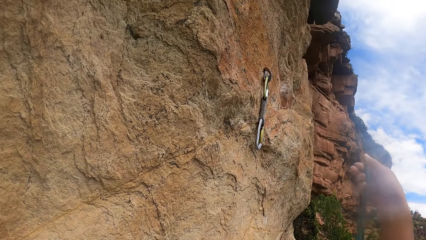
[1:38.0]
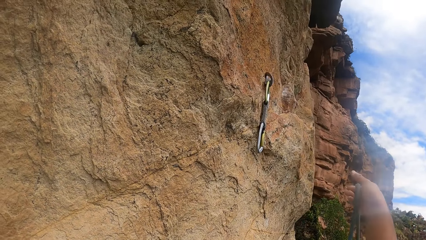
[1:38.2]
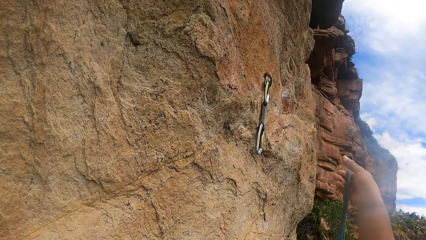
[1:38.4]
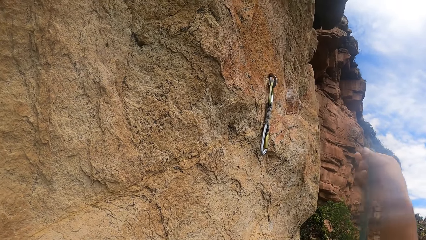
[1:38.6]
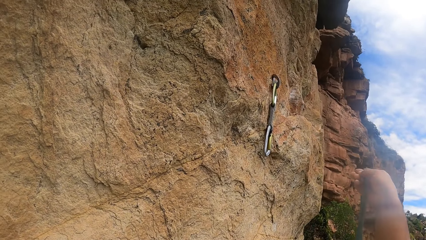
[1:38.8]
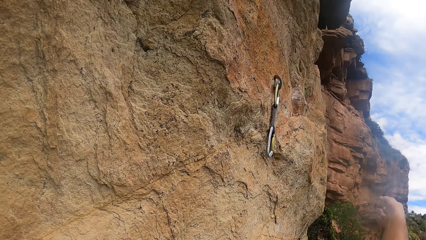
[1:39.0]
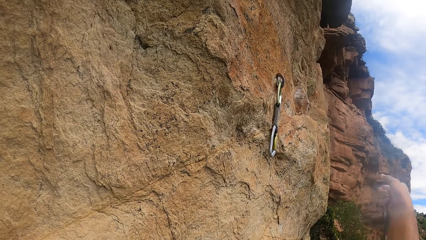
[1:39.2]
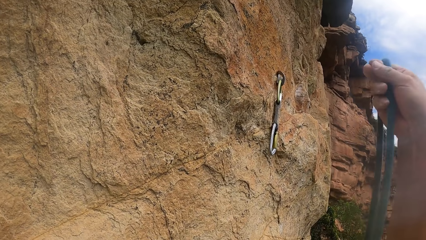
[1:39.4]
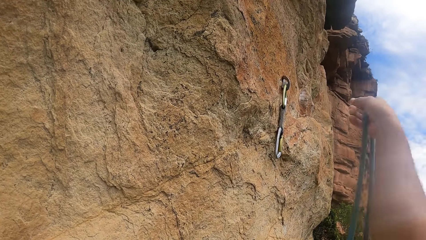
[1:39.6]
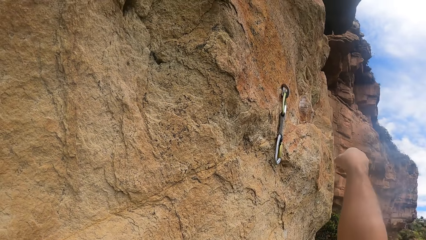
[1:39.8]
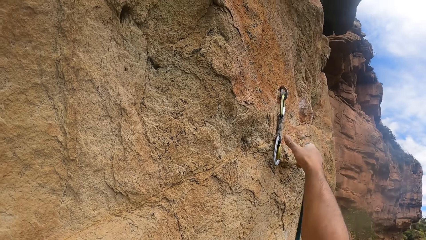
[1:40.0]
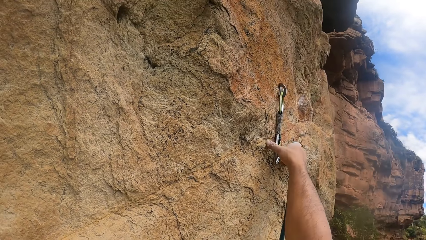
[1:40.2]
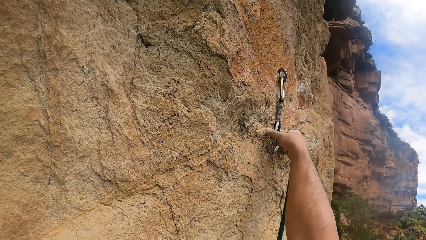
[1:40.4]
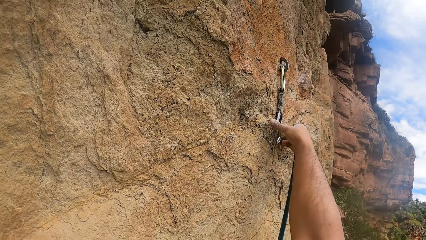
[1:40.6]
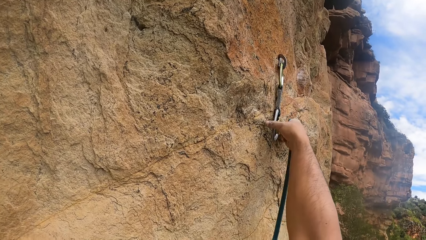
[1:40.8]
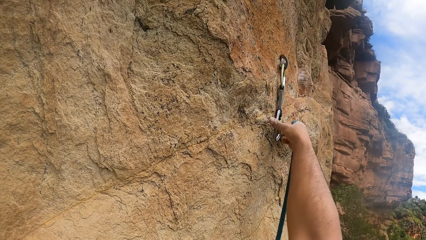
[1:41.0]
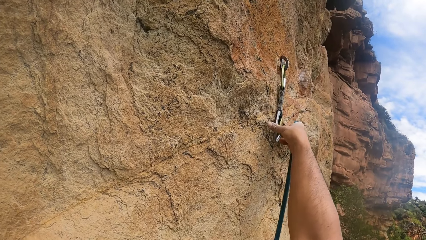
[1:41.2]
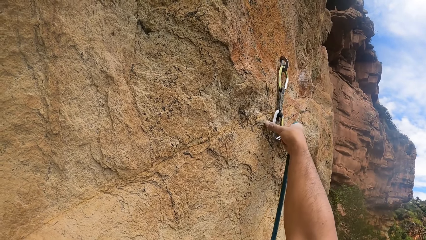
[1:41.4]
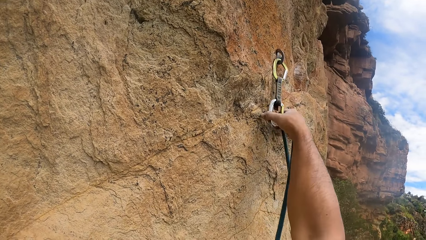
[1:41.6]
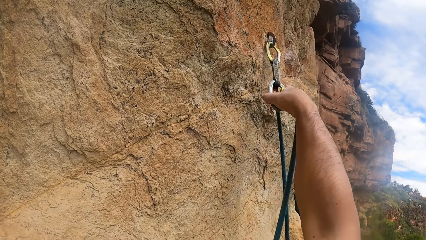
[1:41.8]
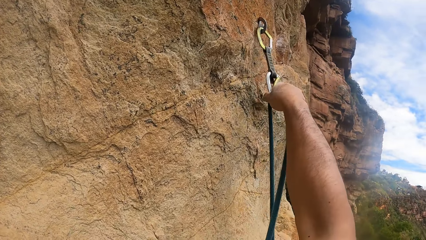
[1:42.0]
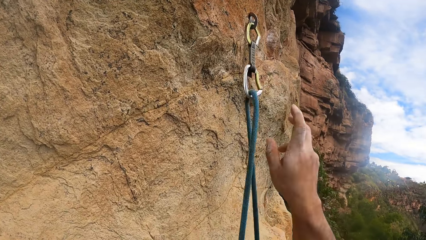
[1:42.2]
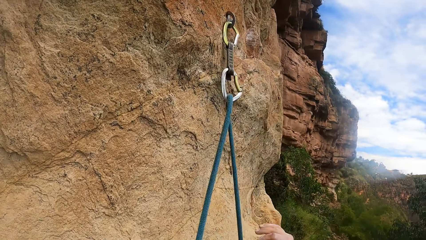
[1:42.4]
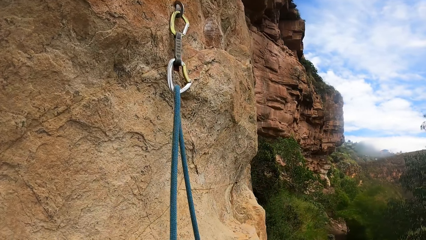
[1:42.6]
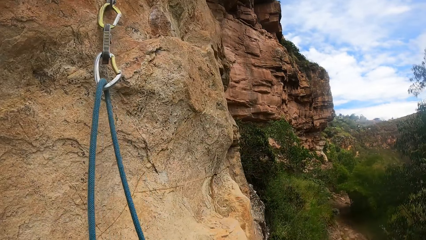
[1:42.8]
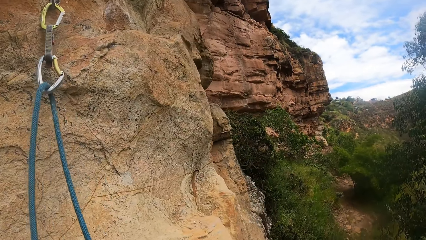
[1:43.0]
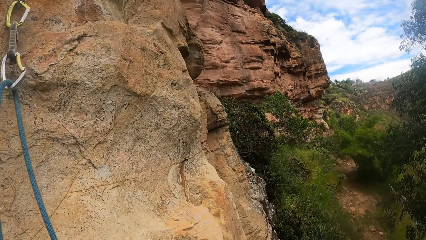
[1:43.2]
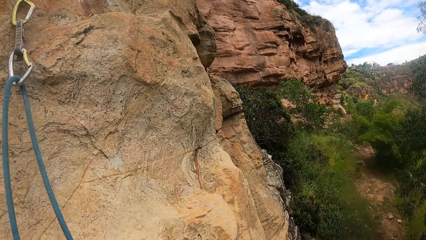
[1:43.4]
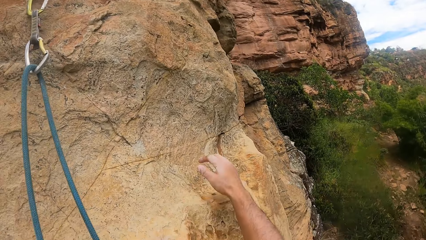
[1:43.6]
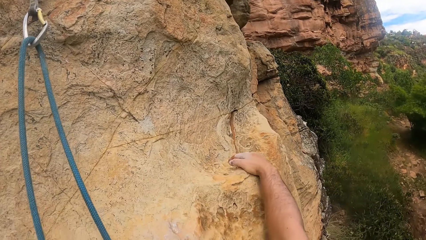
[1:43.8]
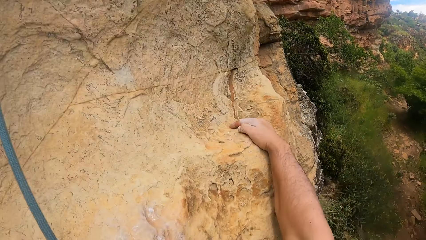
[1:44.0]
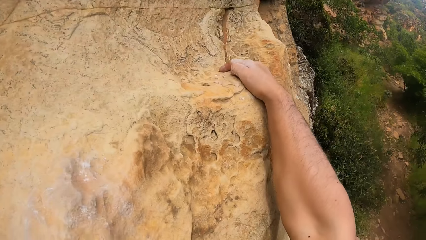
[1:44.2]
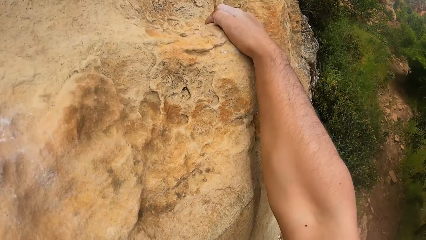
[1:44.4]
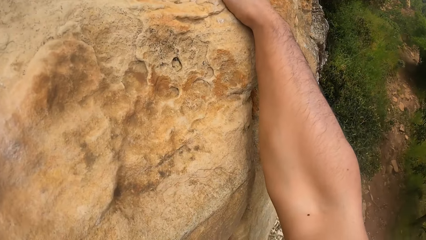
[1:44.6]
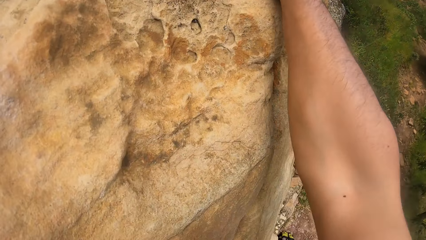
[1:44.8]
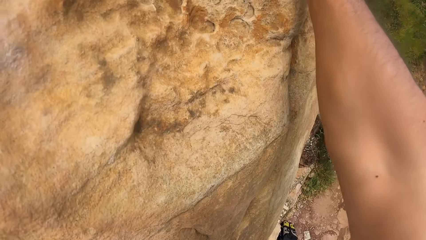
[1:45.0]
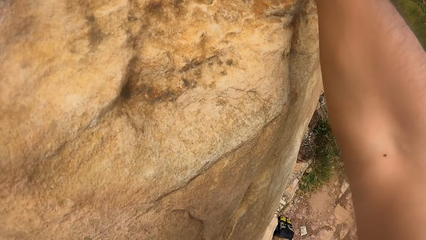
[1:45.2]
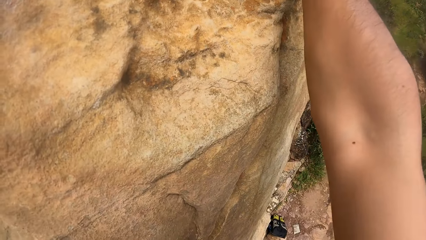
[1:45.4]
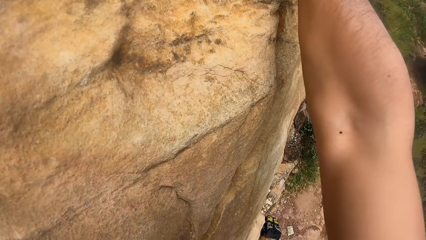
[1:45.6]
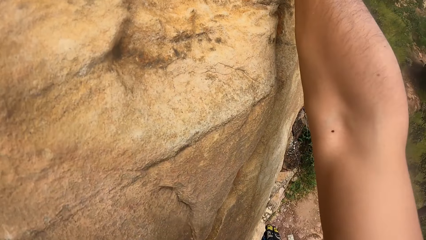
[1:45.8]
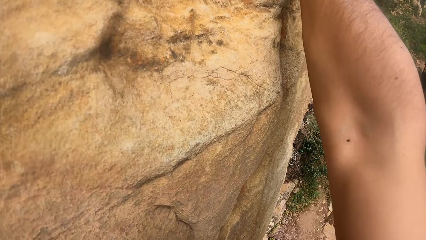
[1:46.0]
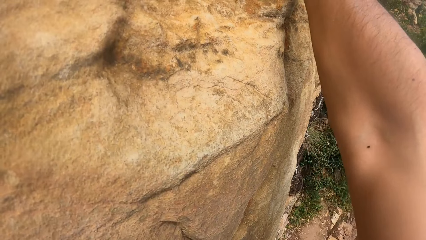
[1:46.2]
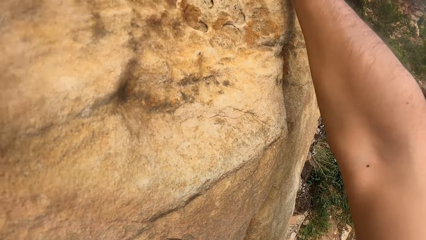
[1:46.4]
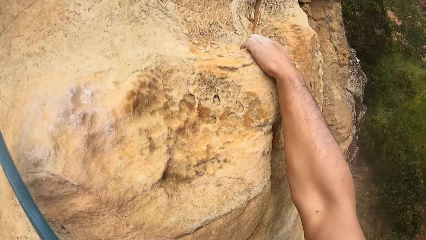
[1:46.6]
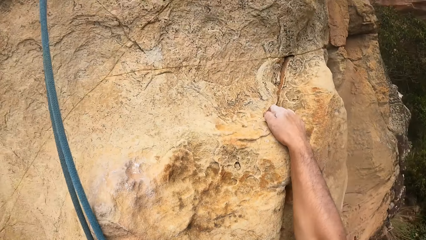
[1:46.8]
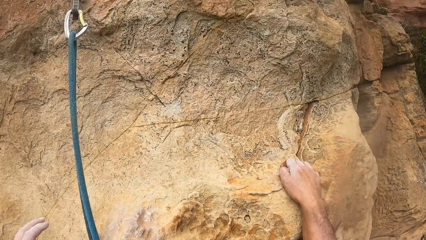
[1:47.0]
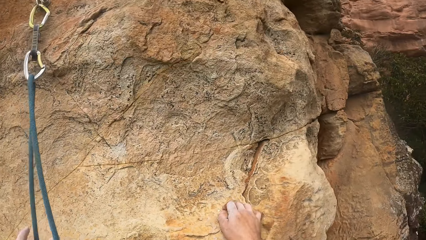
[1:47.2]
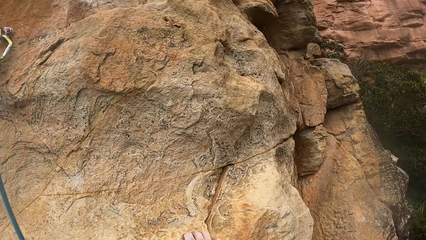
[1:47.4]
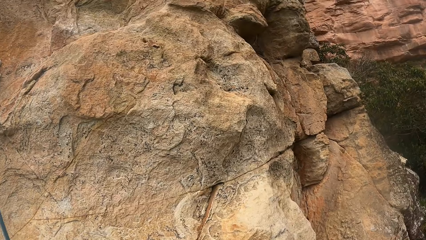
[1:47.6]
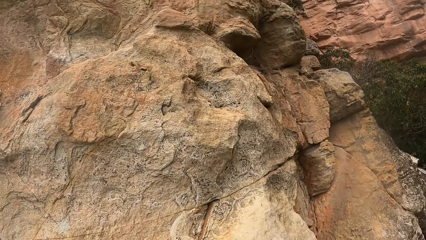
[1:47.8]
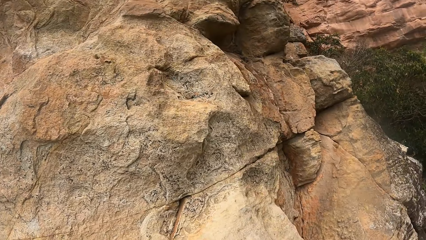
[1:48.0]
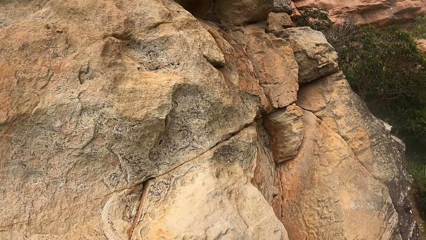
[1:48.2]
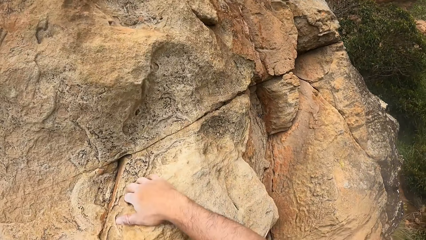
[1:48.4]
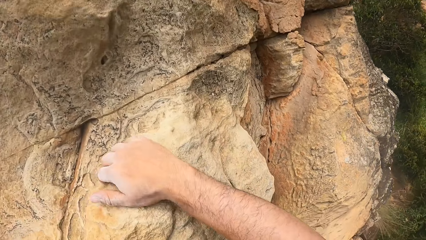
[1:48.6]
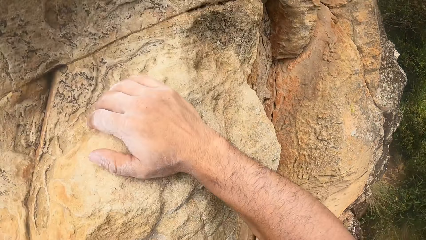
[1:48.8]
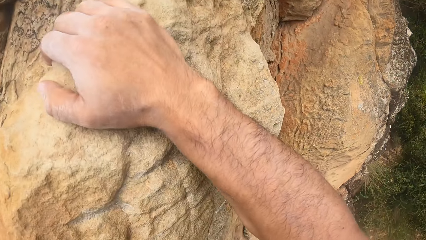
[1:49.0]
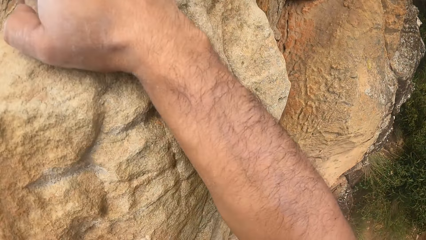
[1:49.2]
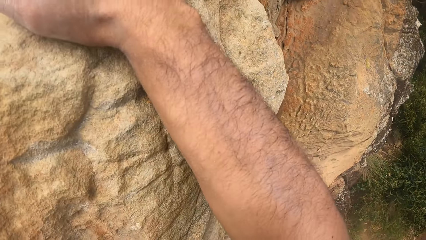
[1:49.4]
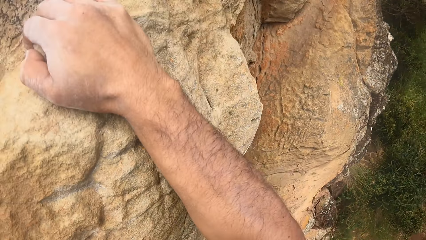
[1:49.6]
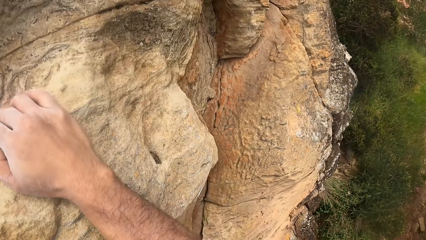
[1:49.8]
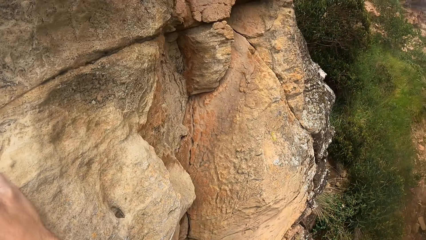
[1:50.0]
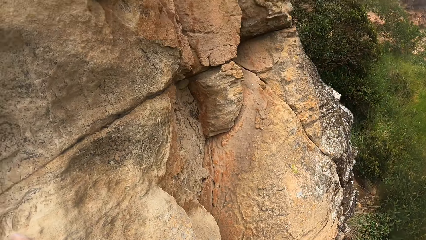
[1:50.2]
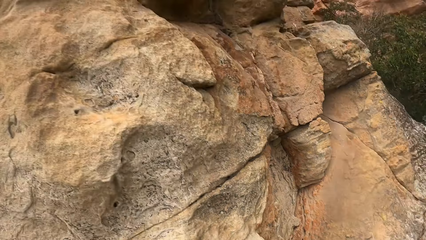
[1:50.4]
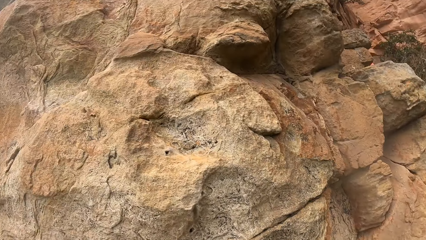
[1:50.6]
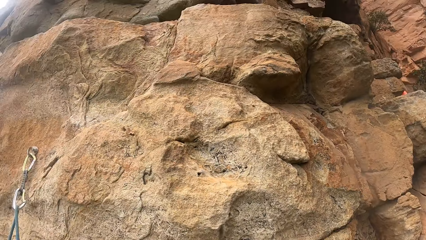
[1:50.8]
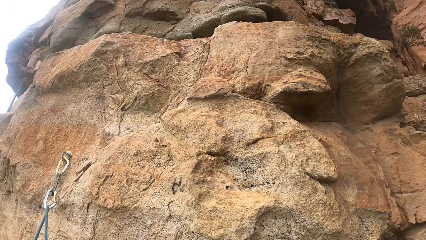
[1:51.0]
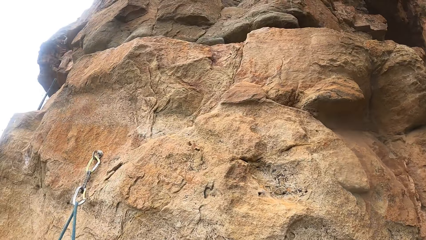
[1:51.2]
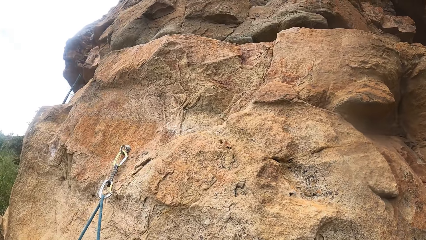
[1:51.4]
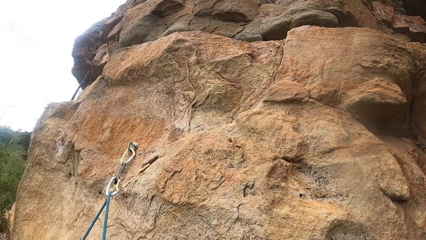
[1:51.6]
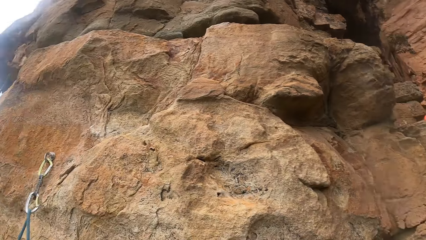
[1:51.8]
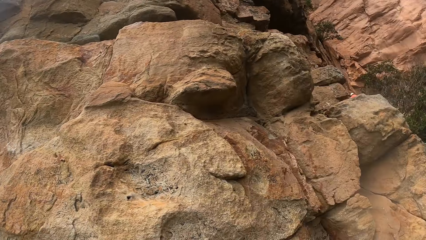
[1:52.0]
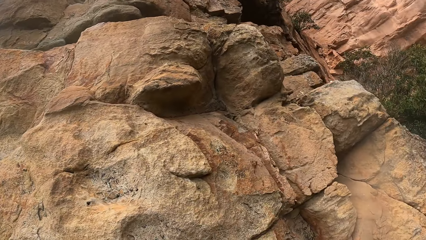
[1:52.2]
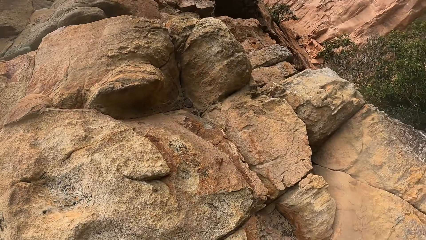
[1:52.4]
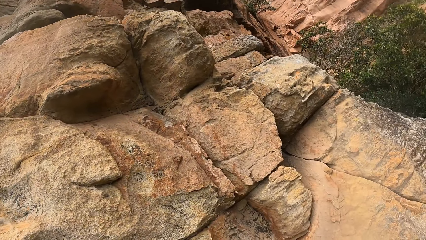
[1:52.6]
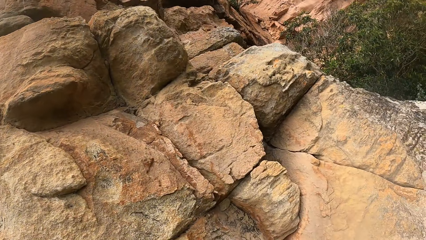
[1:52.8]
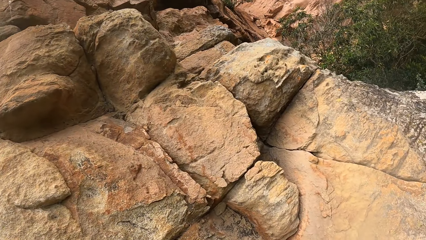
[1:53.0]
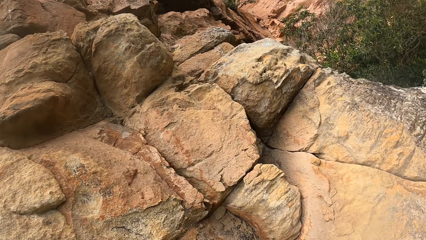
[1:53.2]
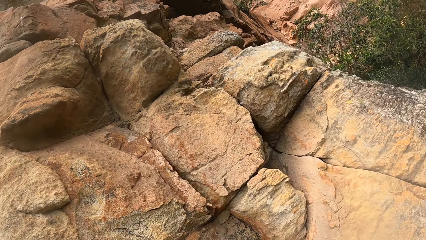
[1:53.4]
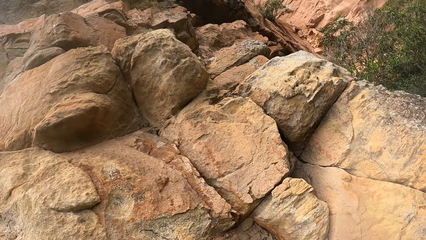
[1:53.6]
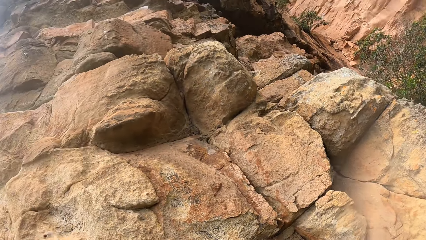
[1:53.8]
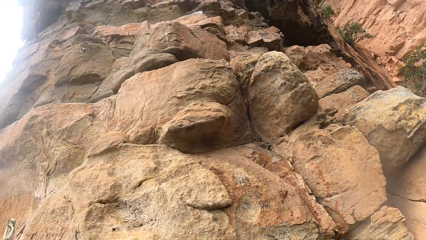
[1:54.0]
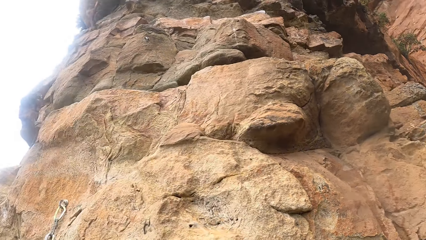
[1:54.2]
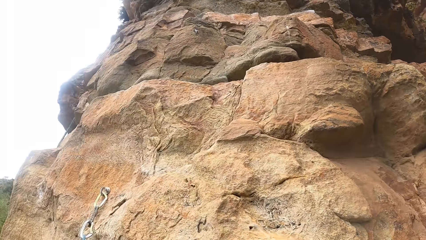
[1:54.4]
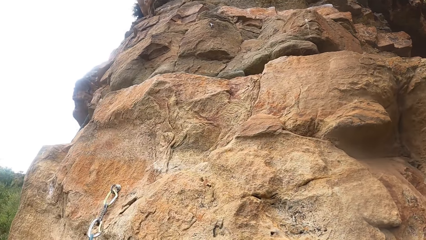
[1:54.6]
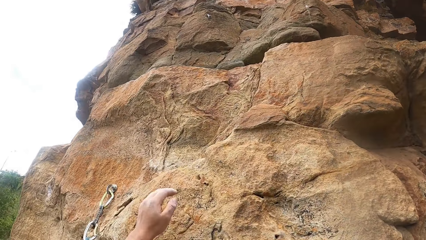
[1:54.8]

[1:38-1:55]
The camera wearer pulls a rope. They stretch the climbing rope. They hook the rope. They fix the rope on a trad. They look around. They grasp a rock with the right hand. They look around. They look up the rock.
